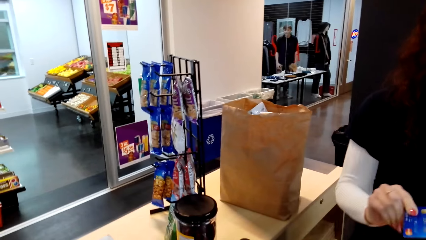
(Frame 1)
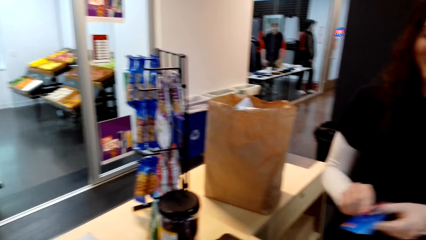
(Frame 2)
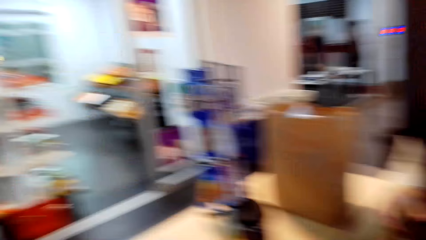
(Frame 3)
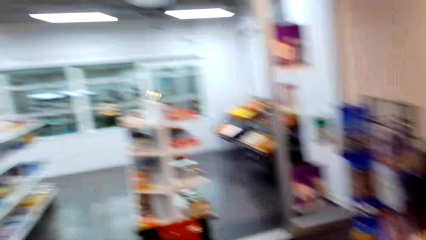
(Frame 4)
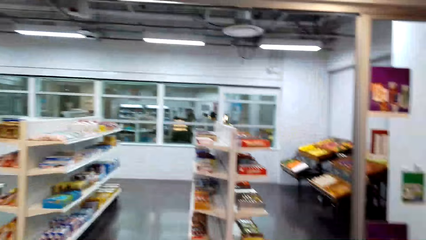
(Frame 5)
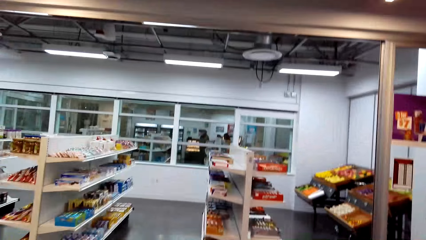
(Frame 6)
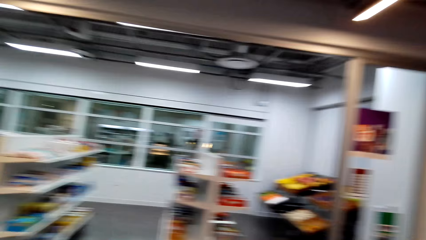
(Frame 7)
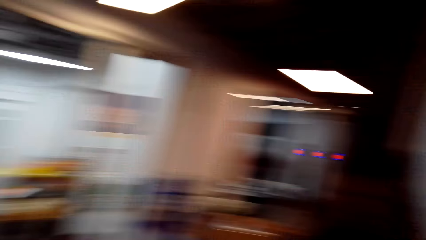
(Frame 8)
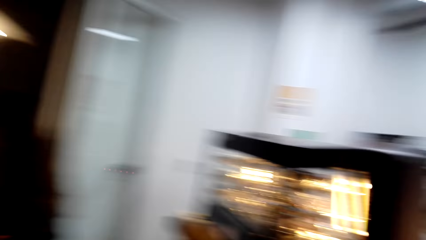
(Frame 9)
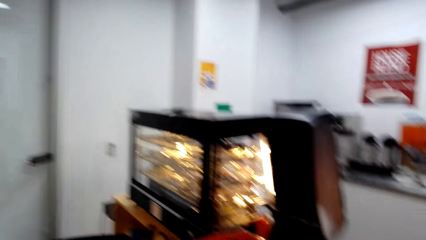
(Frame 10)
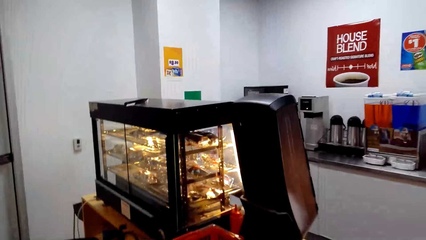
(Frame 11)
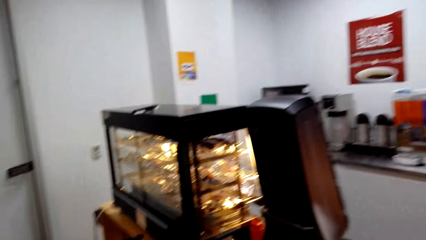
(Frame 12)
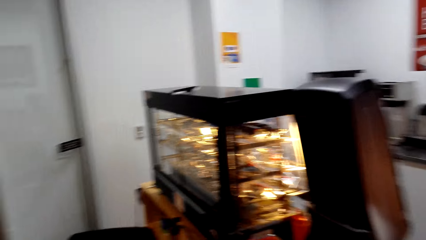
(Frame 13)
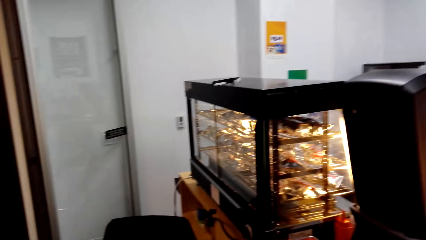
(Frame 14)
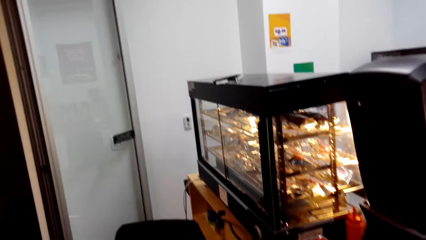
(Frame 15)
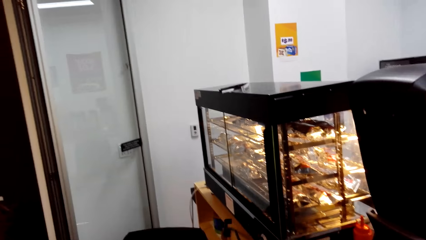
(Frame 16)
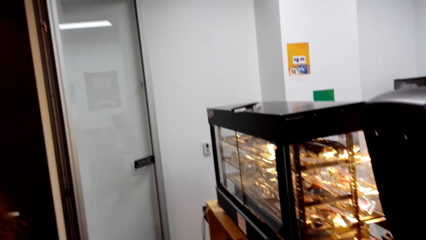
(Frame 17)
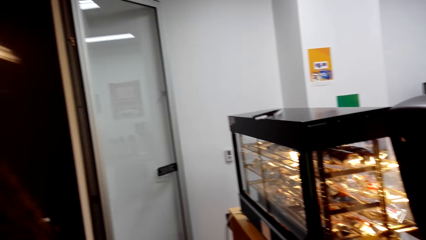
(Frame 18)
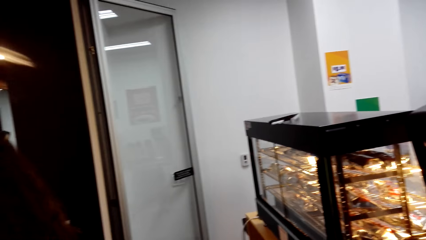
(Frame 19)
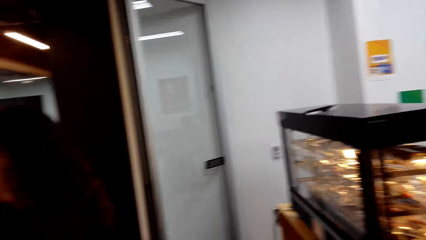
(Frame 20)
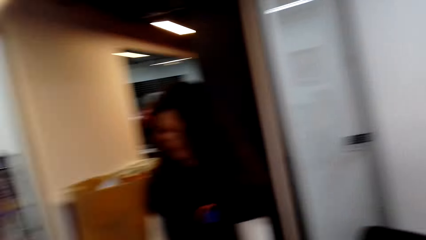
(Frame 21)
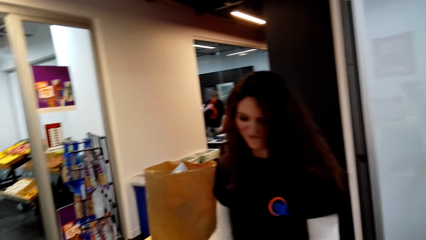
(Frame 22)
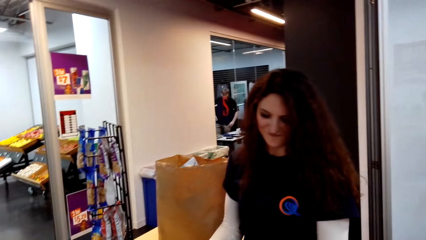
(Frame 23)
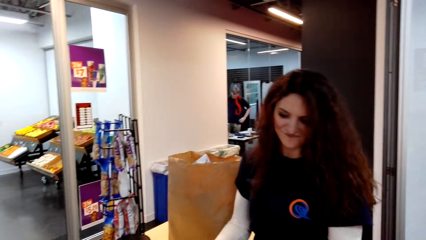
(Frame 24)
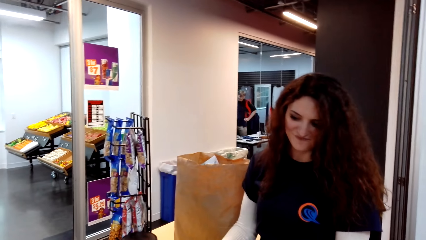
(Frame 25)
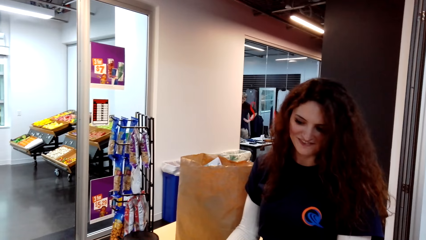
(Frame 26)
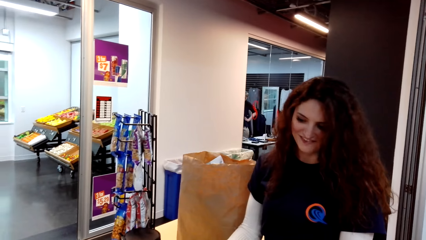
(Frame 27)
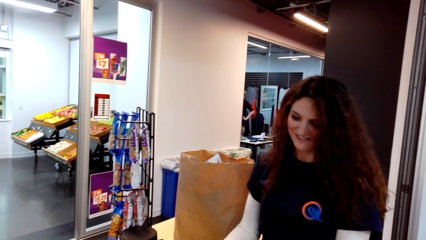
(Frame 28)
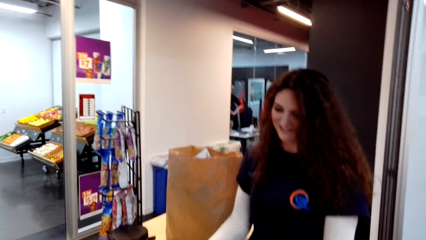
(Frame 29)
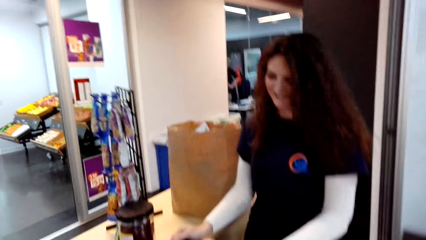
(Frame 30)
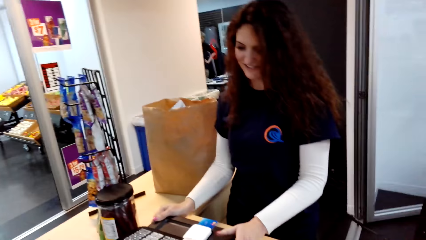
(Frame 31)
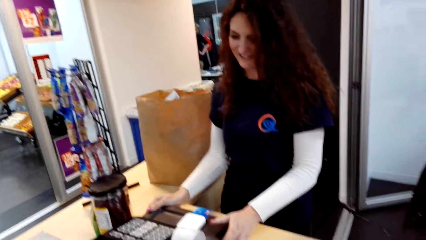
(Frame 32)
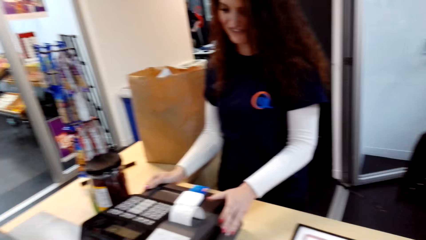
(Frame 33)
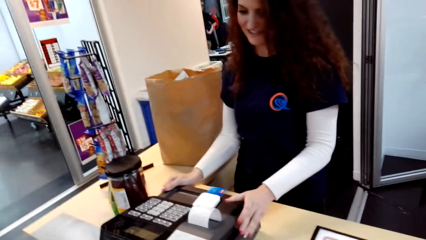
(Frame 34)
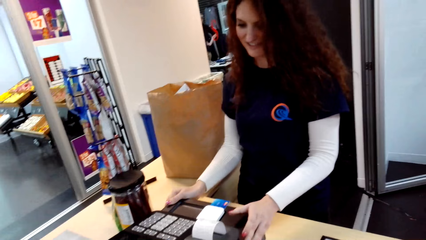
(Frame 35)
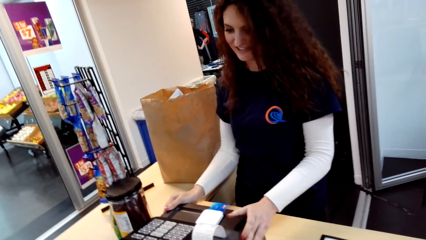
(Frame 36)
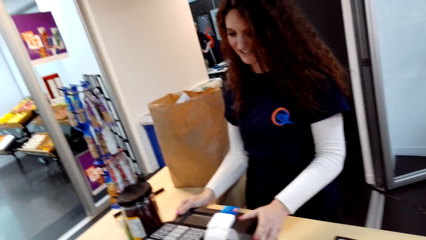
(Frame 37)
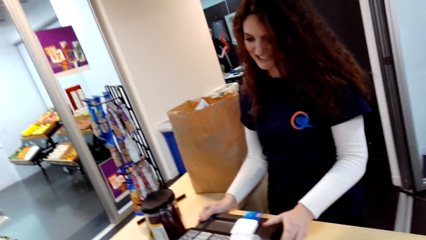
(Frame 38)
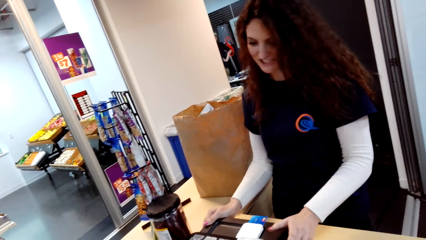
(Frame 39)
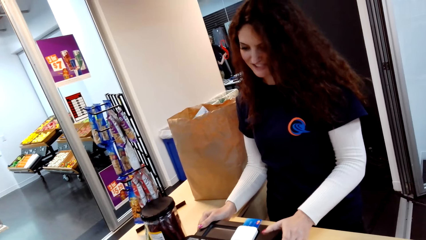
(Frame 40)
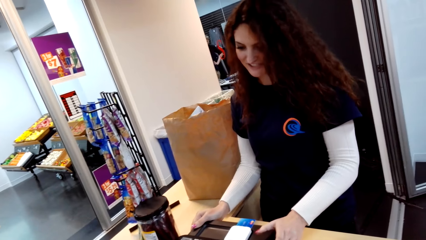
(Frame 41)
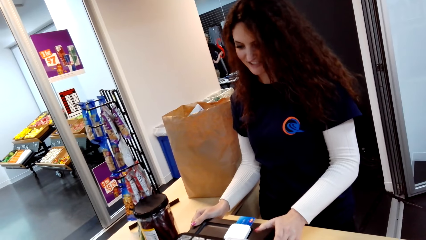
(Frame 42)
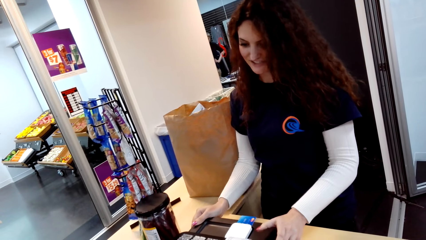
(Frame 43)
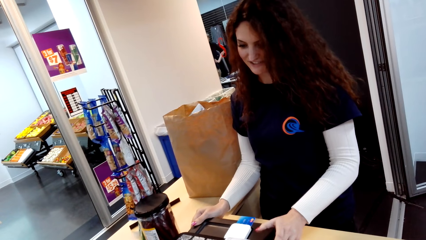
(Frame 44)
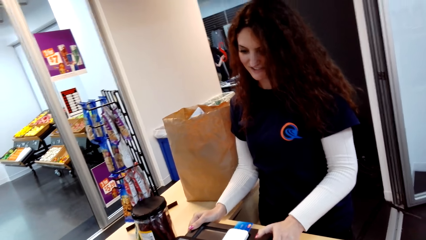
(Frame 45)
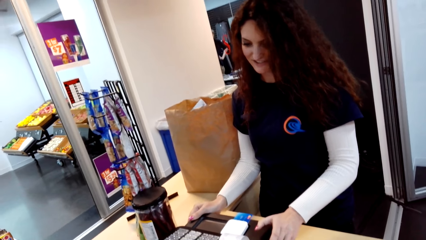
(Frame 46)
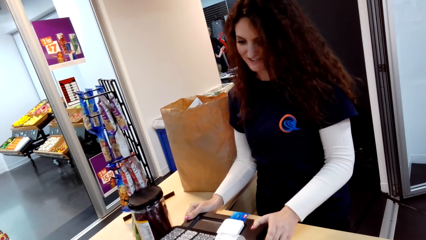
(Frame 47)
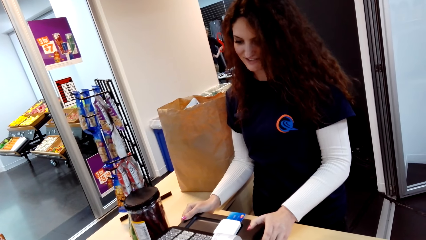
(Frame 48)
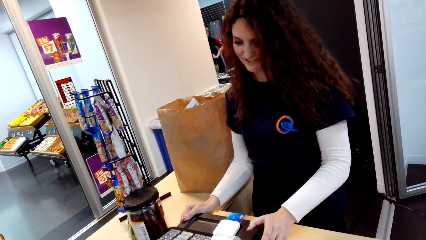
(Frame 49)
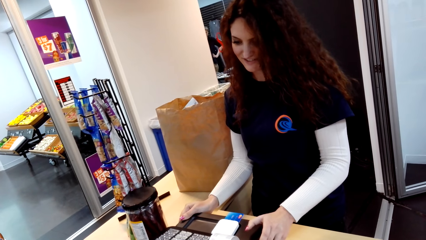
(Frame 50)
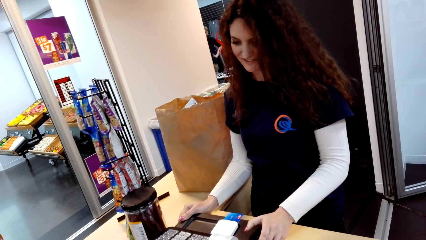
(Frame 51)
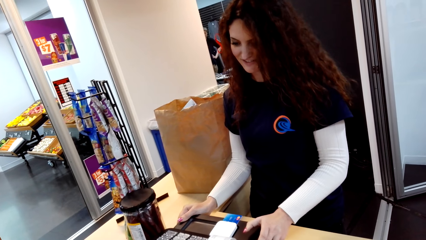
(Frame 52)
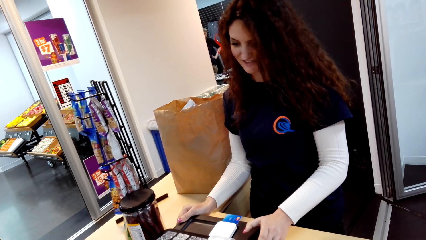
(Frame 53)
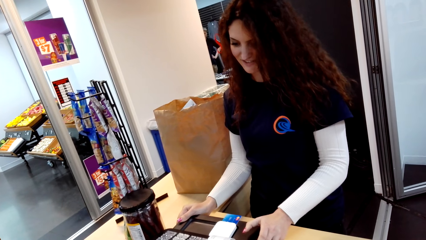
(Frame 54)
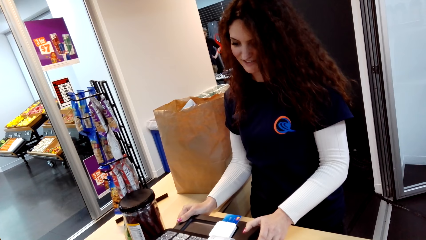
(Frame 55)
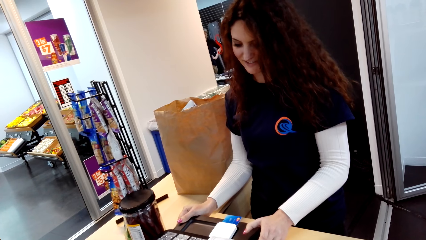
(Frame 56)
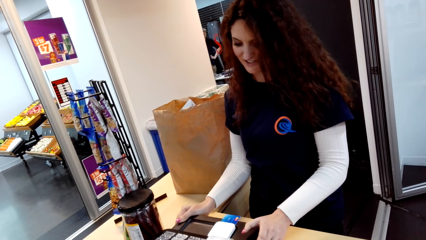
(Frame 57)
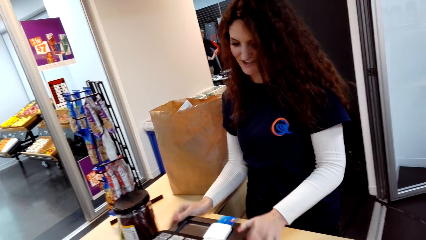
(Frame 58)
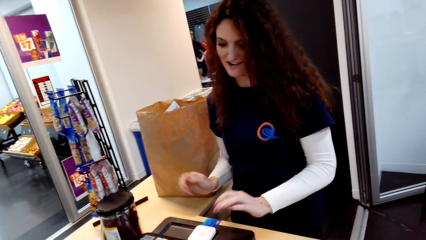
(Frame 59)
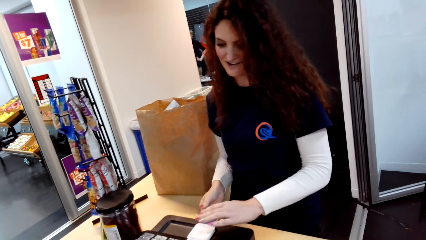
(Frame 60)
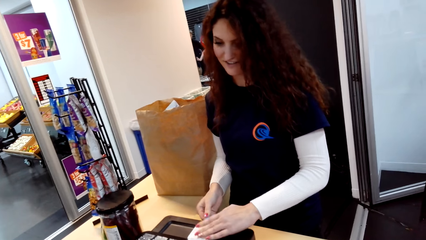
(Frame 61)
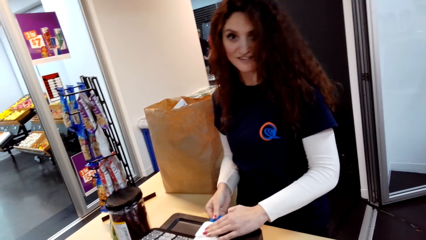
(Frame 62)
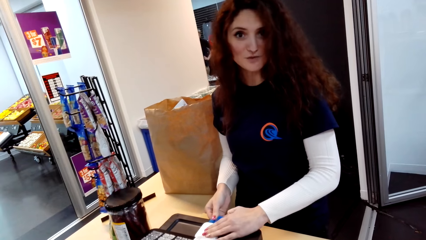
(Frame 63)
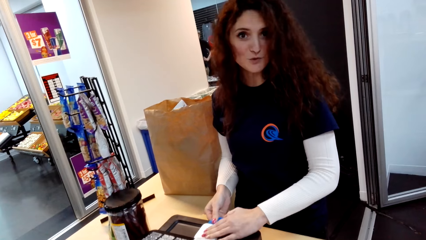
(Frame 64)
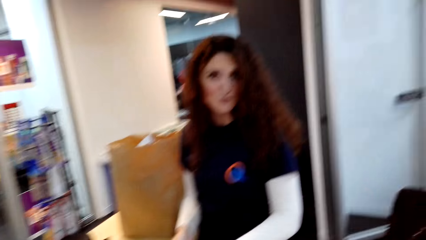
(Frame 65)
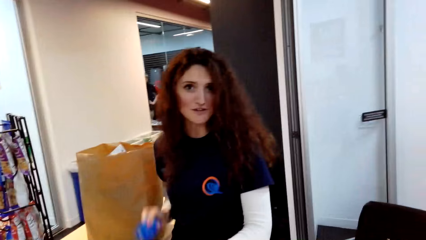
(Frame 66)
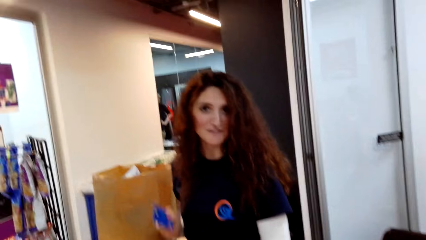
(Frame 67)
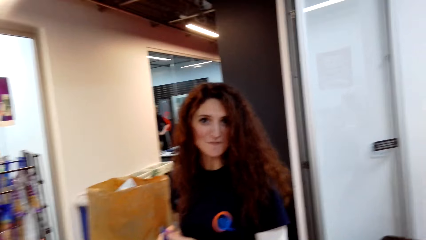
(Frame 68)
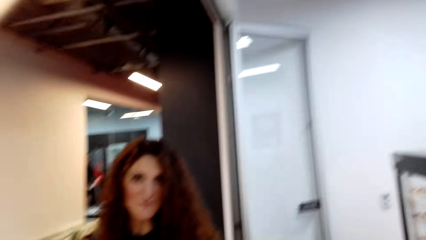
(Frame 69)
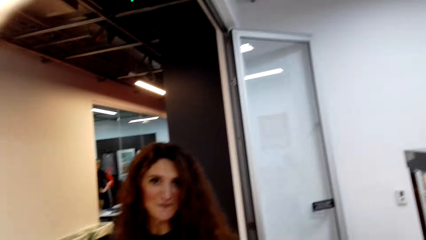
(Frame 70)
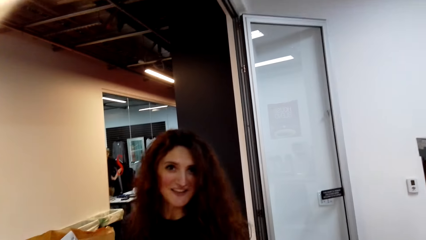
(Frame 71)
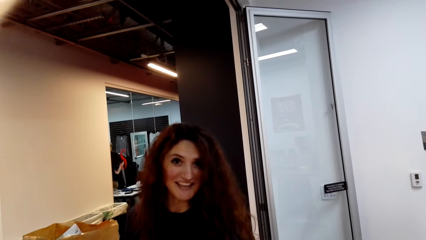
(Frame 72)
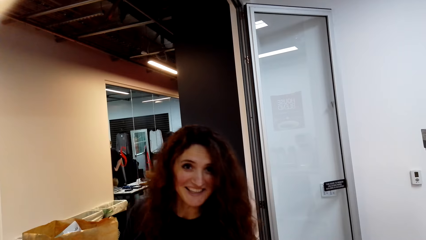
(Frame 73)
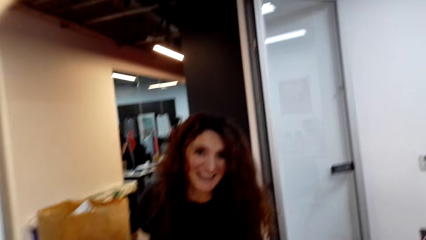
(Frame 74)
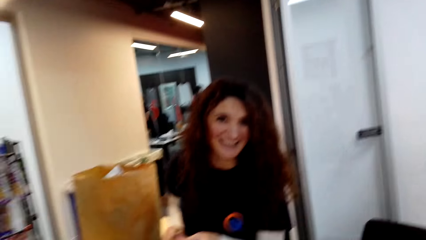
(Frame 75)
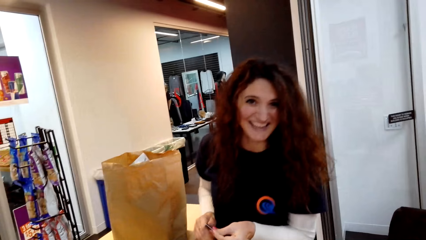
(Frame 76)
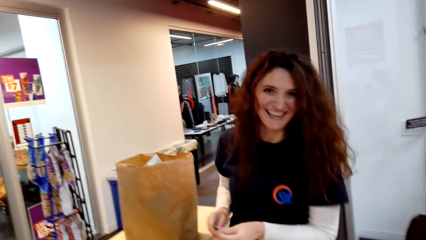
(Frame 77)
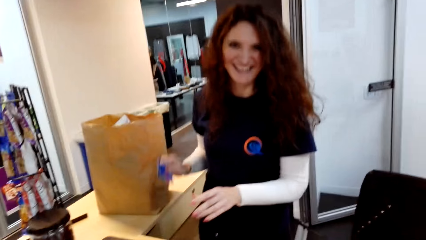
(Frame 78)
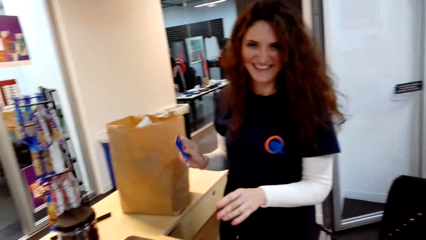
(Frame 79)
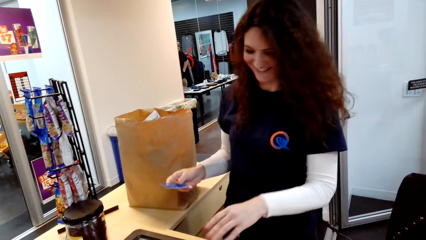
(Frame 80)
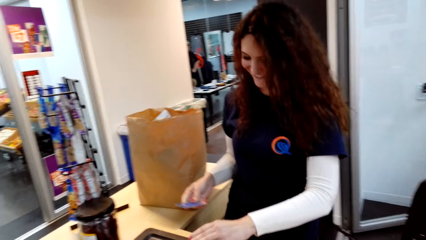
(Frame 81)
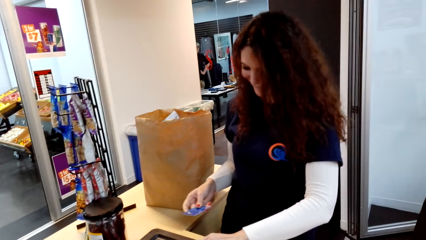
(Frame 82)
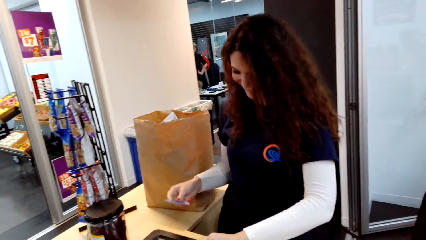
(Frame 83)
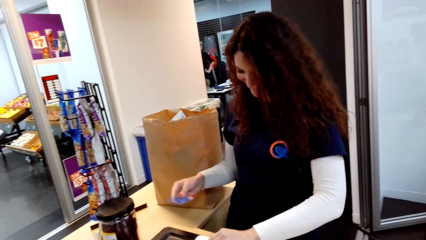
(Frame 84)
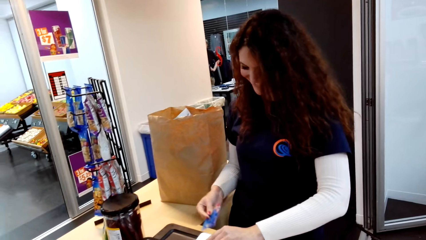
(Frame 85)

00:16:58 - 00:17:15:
The camera wearer gives the cashier a credit card. The cashier picks up the card from the camera wearer. The camera wearer looks around. The cashier looks around. The camera wearer looks at the cashier. The cashier pulls the card from the machine and talks to the camera wearer.
